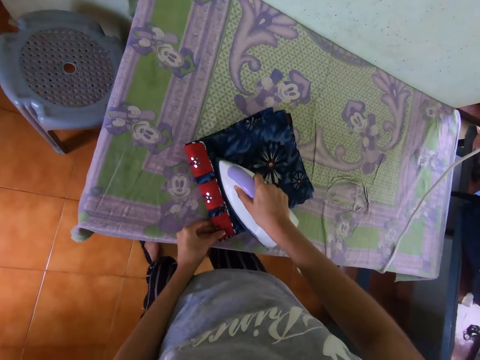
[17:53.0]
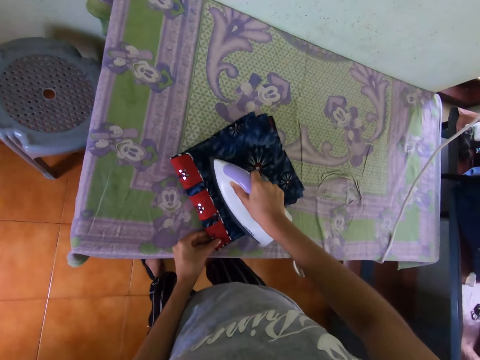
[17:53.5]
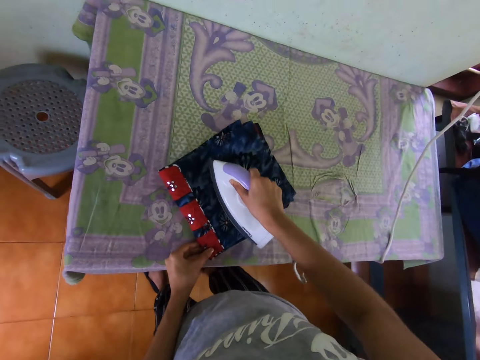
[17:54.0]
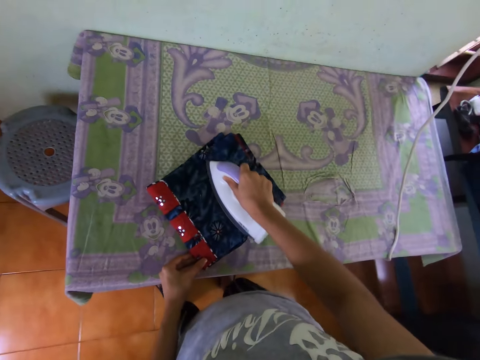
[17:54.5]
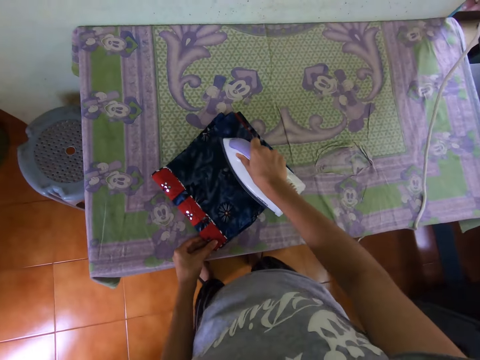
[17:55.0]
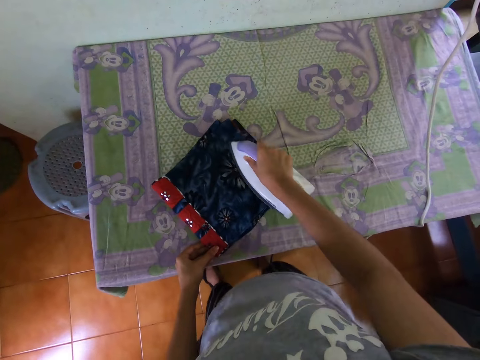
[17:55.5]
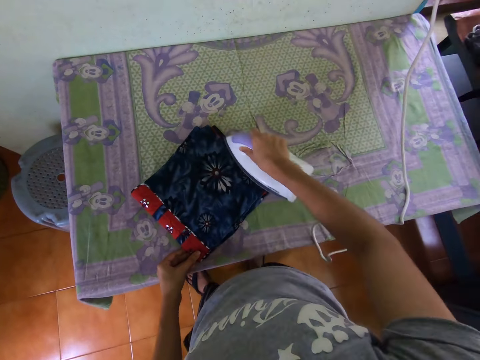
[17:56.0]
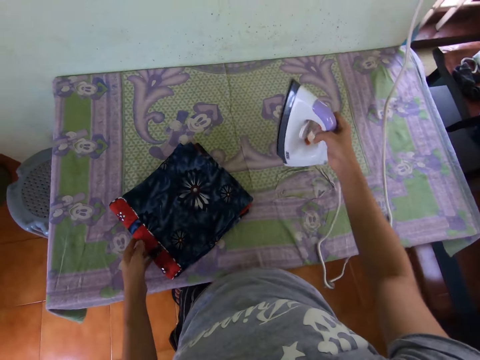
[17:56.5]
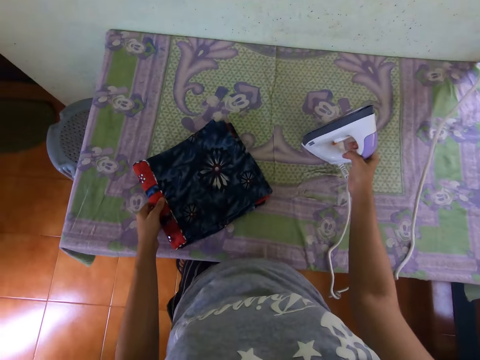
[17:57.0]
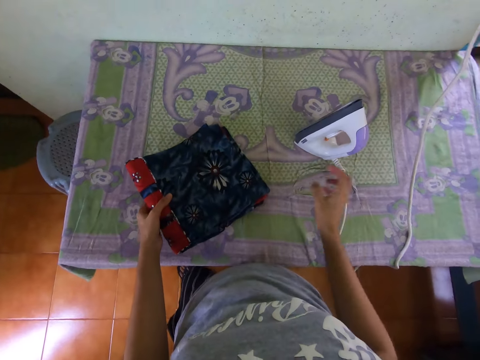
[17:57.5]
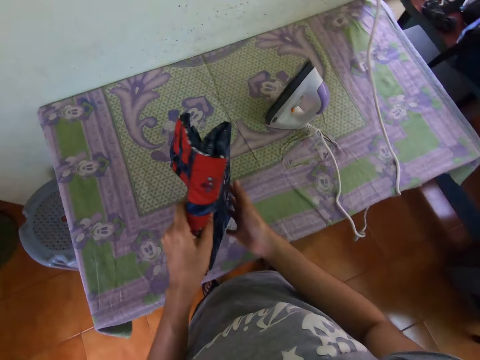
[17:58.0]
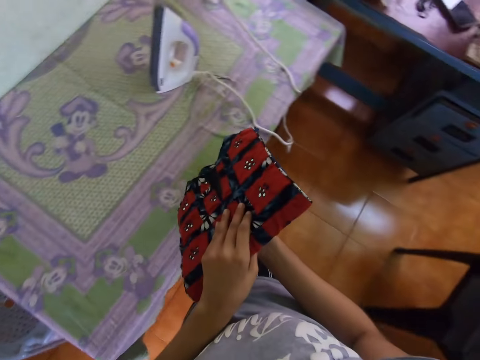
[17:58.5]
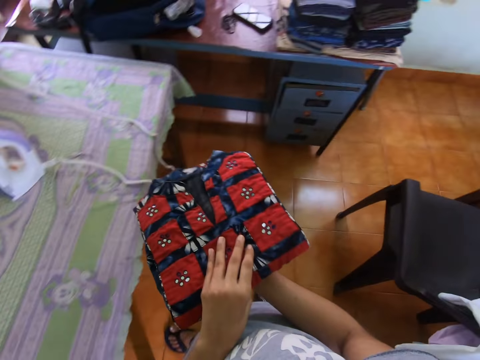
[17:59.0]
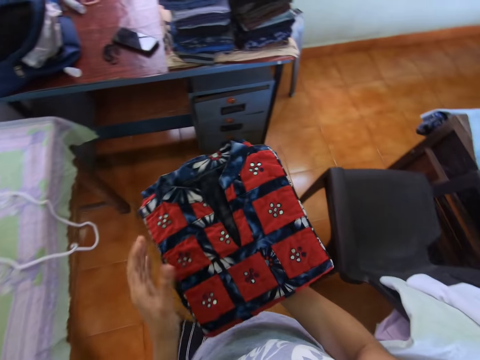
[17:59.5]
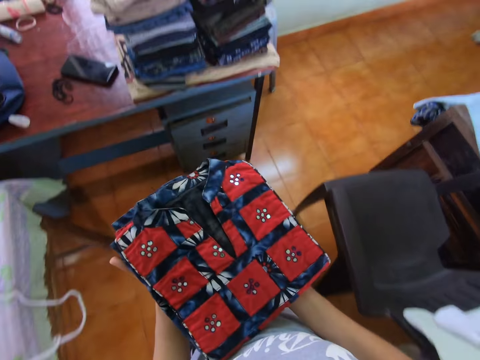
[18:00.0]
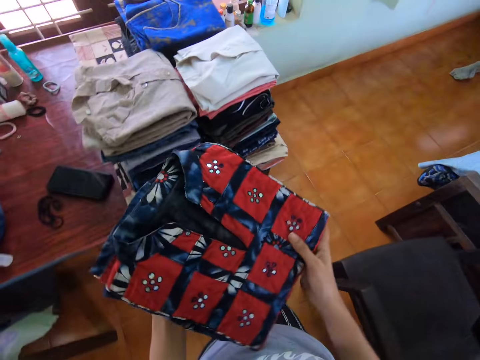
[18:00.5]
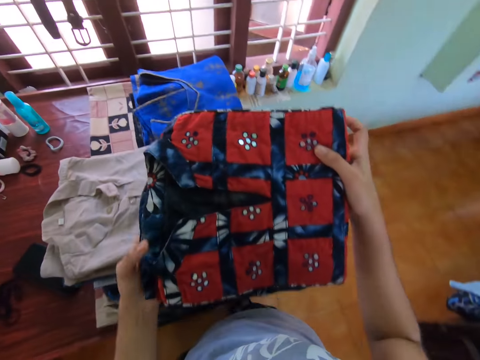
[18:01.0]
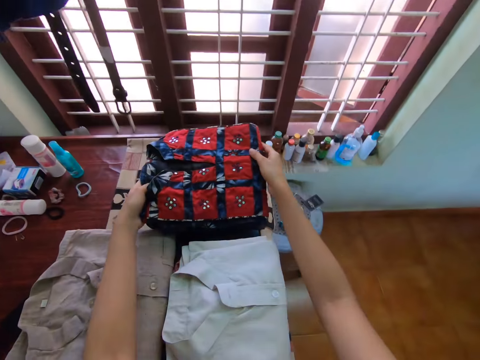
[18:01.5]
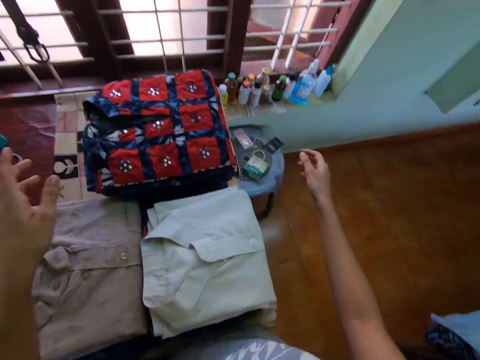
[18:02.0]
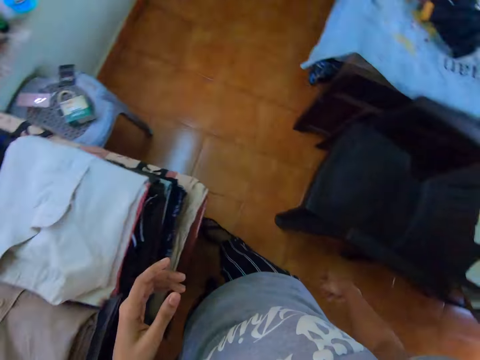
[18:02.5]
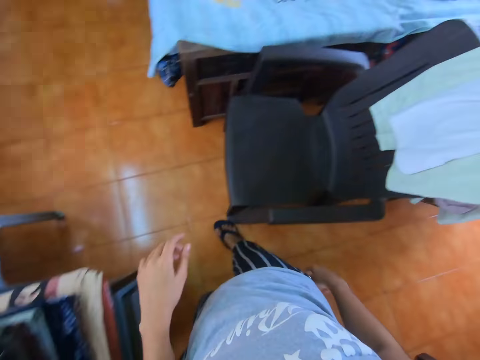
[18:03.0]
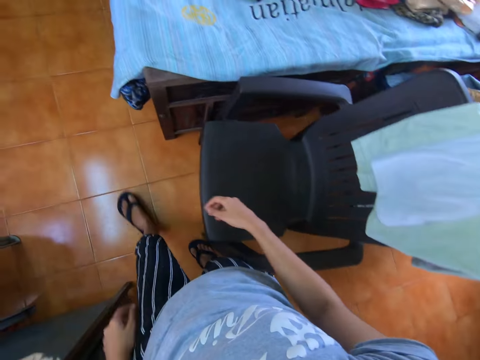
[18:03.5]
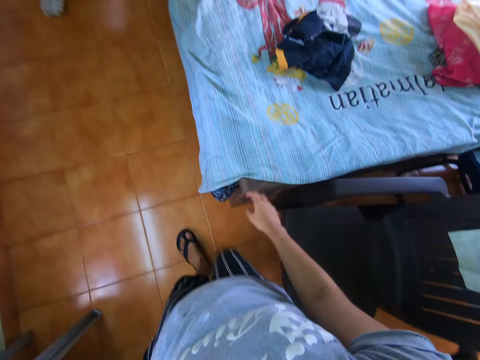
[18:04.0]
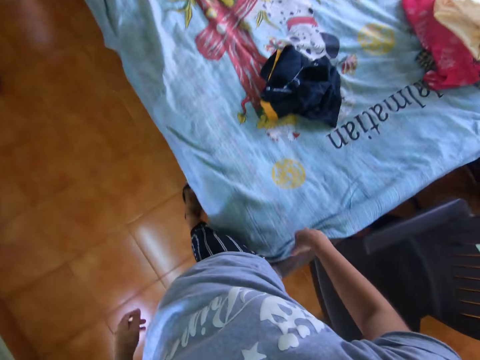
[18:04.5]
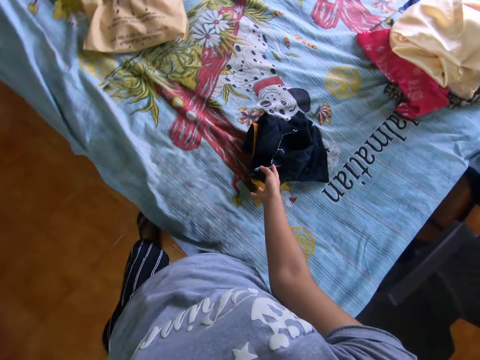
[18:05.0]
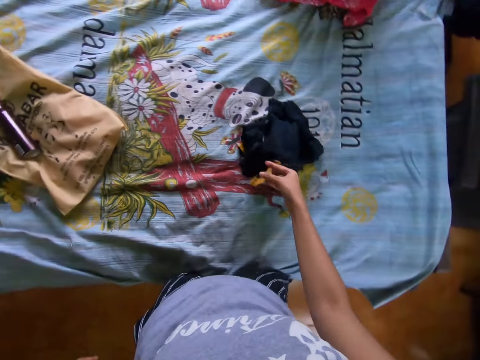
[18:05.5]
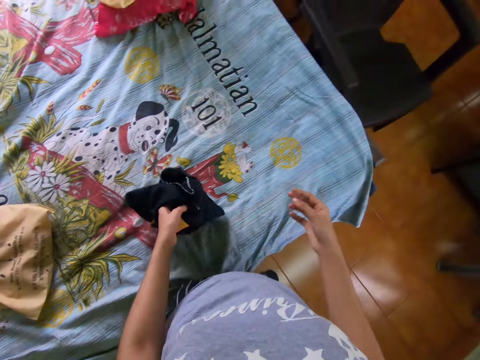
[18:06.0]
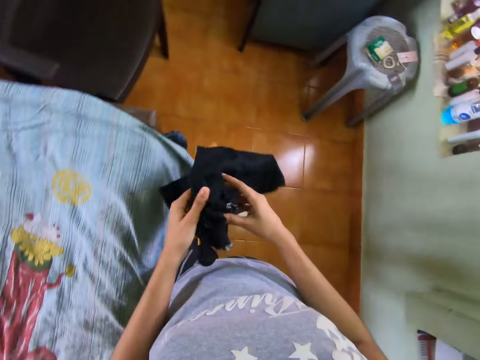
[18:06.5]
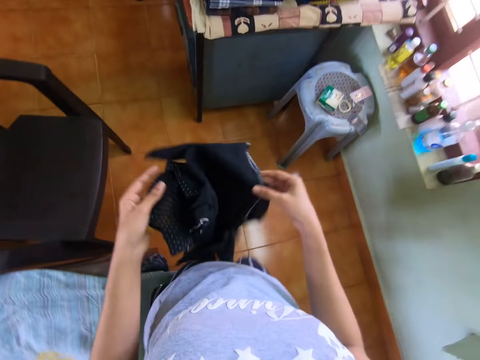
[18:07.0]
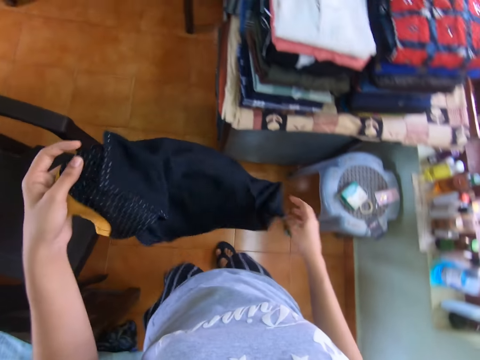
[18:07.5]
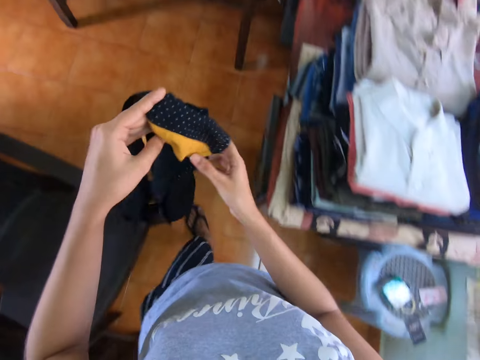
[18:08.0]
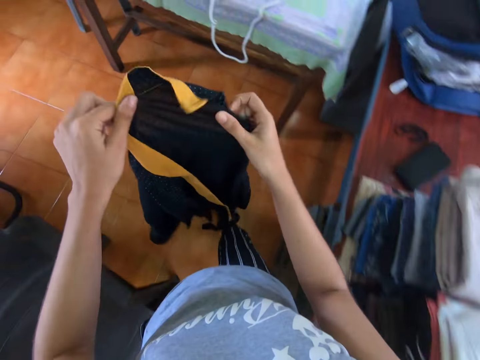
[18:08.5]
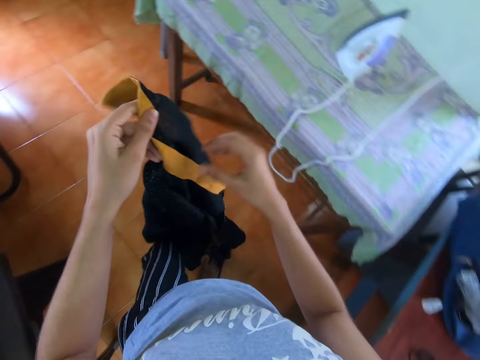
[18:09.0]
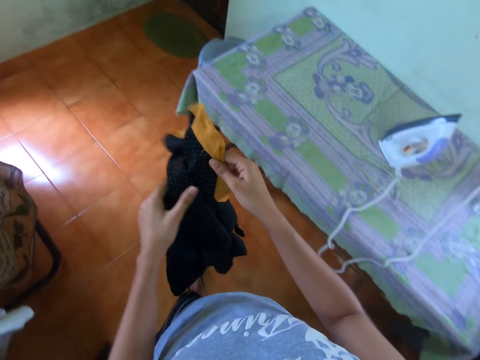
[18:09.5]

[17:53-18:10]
The camera wearer puts the iron box on the table. They pick up the dress from the table. They walk around the room. They put the dress on top of other clothes on the table. They walk around the room. They pick up a cloth or dress from the bed. They walk around the room. They unfold the dress. They straighten the cloth.

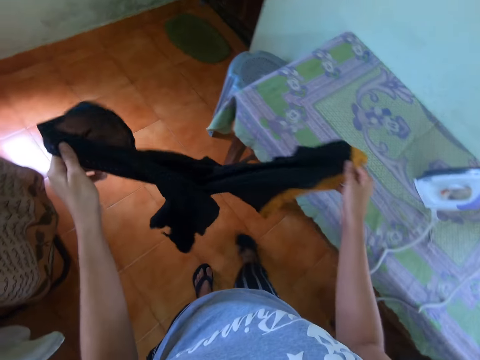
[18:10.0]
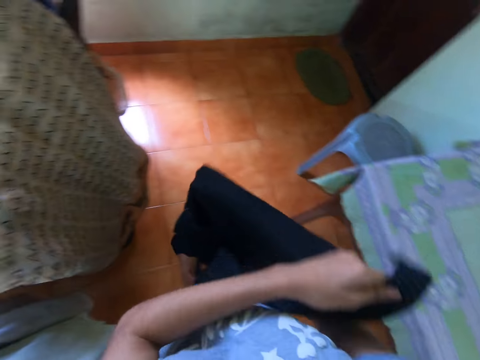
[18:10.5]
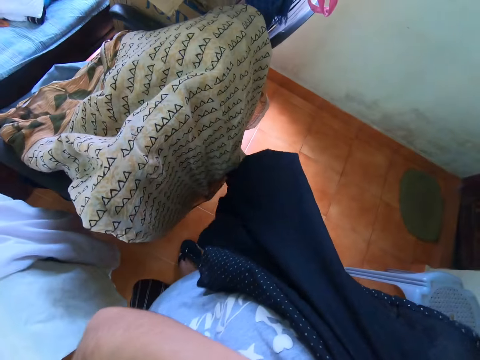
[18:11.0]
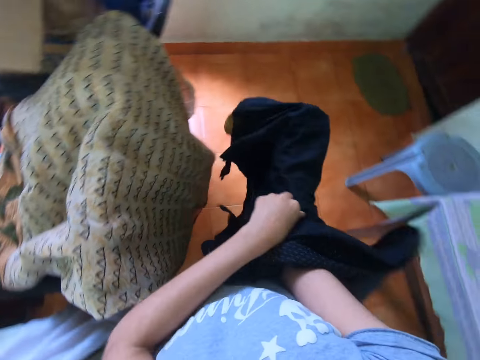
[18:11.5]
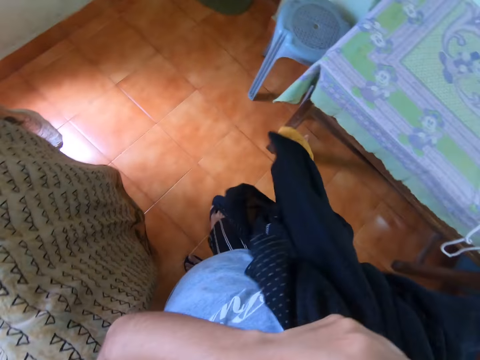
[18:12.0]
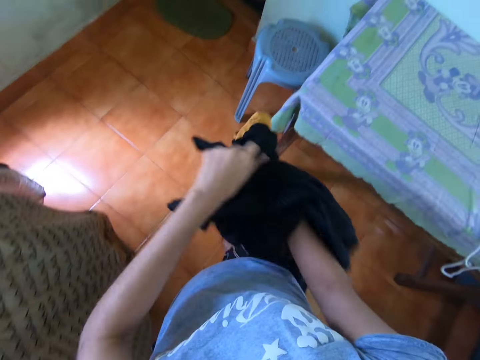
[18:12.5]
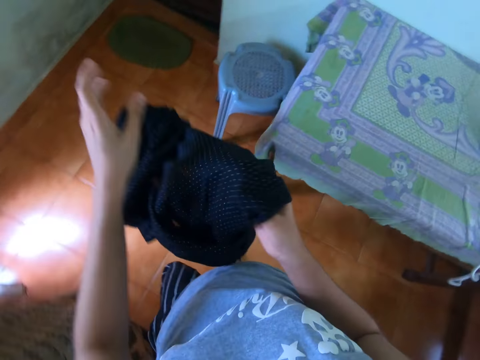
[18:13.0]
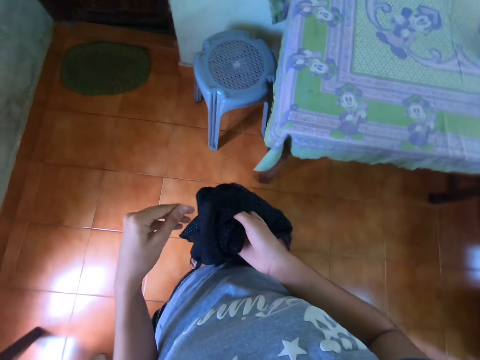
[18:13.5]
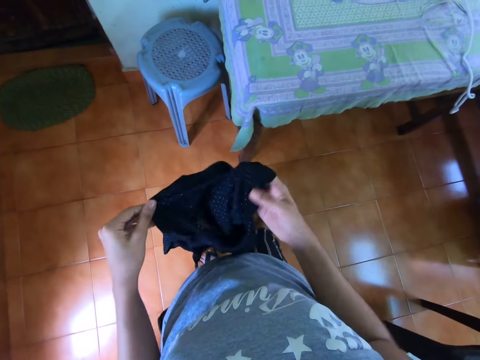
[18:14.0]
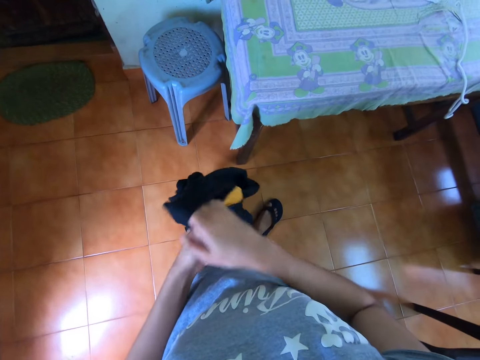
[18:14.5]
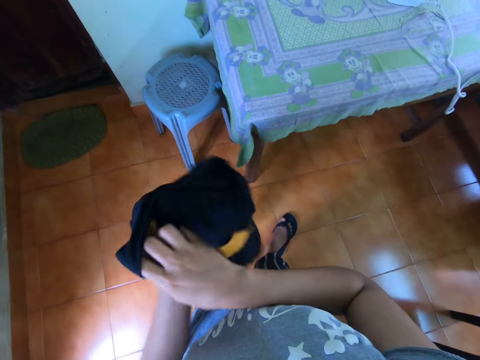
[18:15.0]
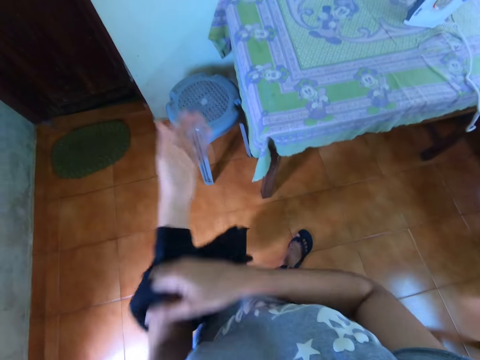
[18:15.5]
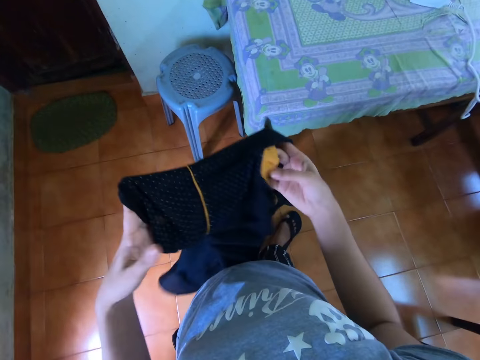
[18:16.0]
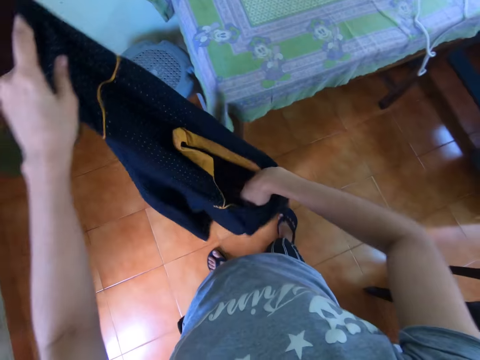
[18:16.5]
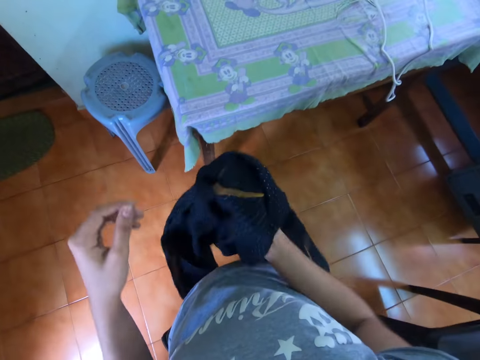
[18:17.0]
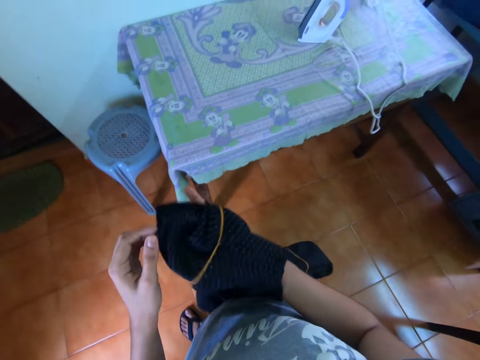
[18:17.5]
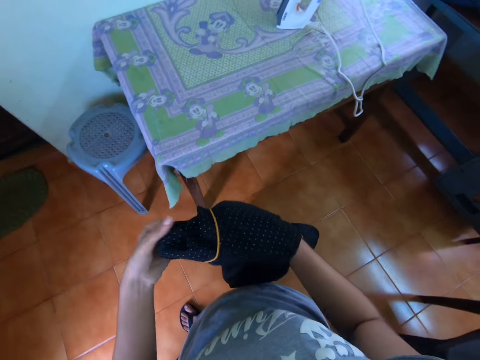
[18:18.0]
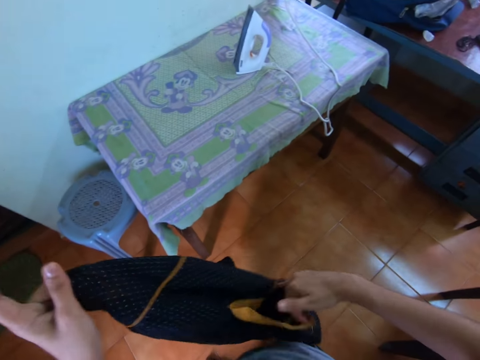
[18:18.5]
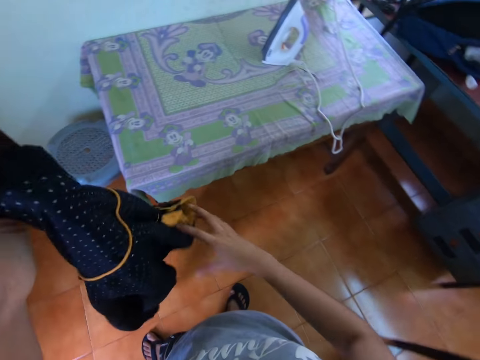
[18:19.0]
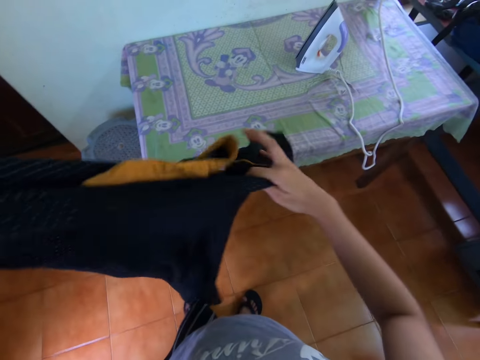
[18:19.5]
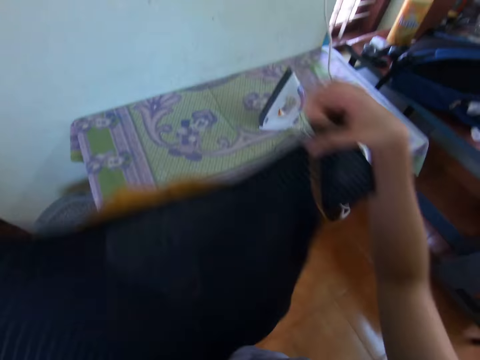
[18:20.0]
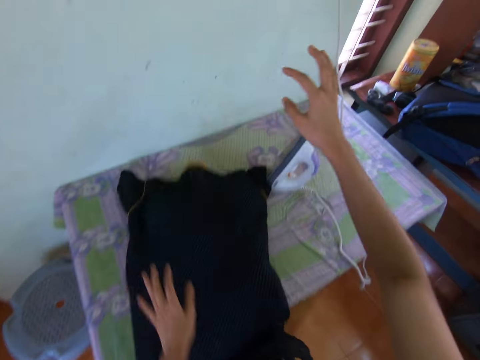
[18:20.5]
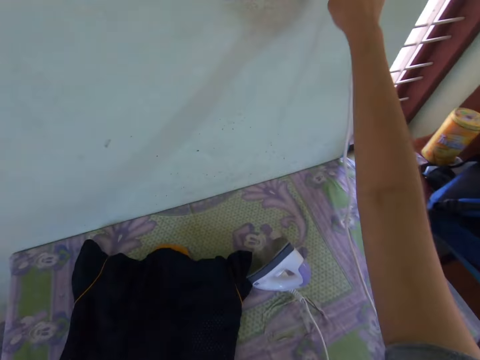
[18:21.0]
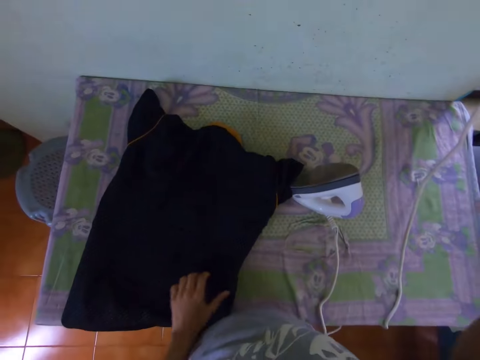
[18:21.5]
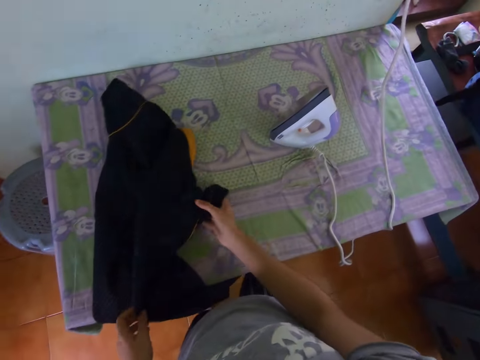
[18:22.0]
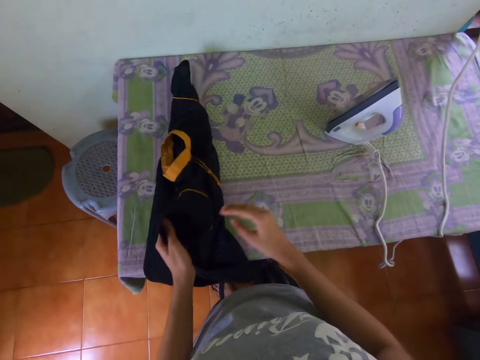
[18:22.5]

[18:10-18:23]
The camera wearer overturns the dress. They turn a t-shirt inside out. They drop the t-shirt on the ironing table. They switch on the socket with the right hand. They touch the cloth with their hands.
